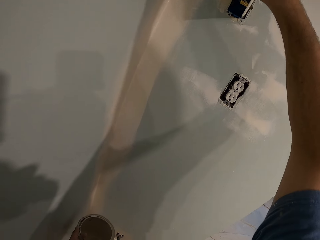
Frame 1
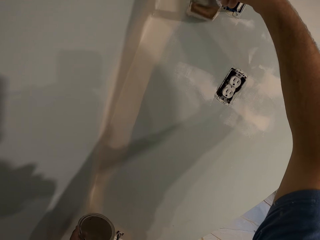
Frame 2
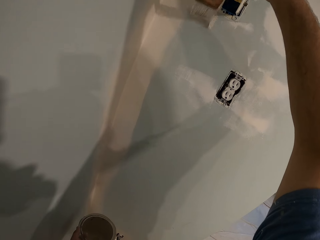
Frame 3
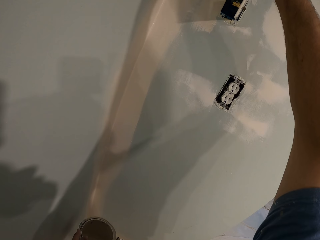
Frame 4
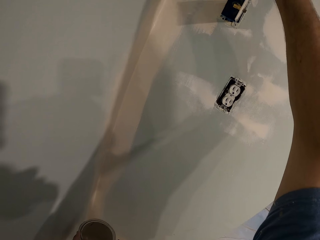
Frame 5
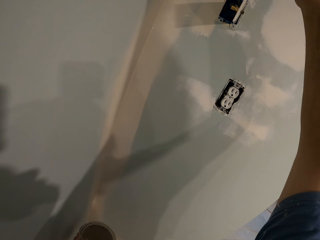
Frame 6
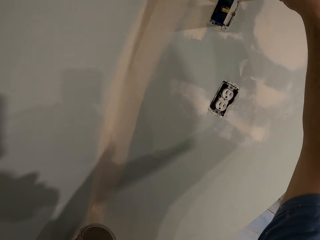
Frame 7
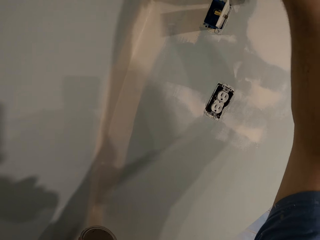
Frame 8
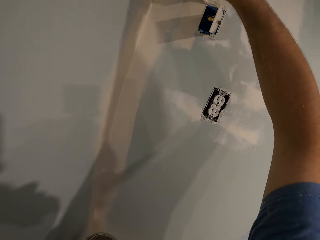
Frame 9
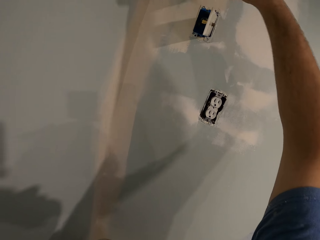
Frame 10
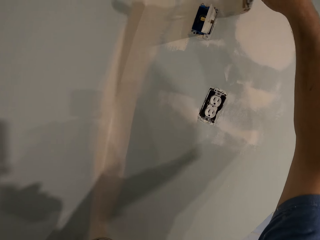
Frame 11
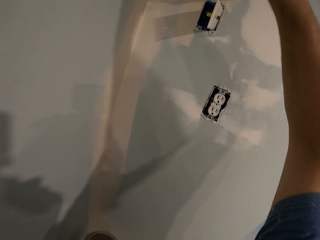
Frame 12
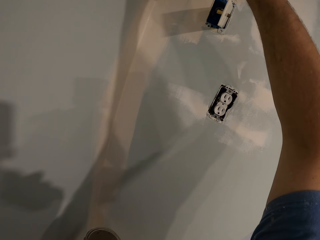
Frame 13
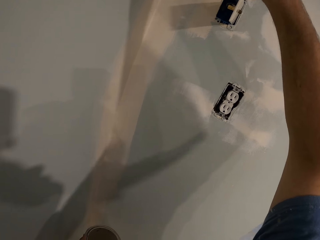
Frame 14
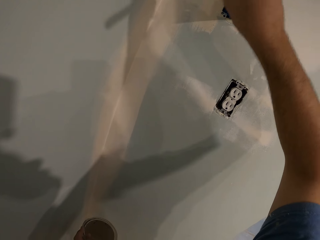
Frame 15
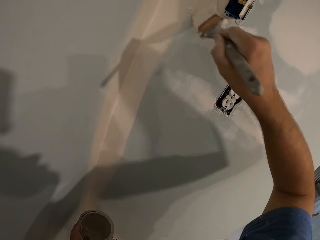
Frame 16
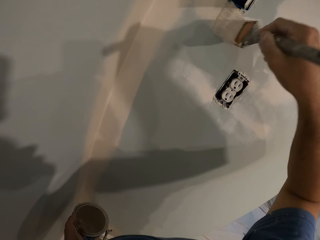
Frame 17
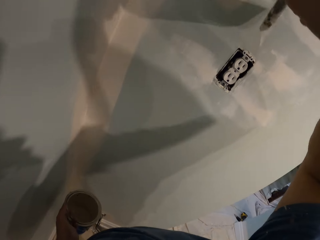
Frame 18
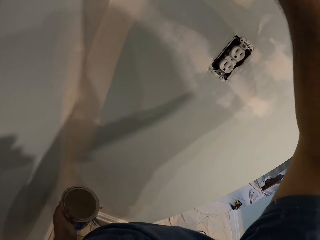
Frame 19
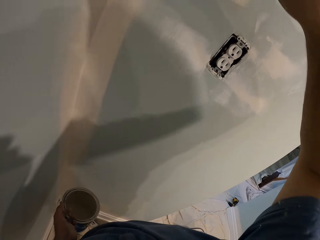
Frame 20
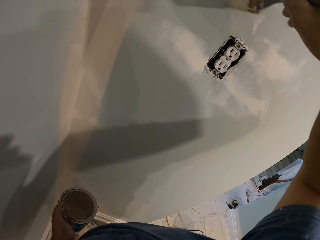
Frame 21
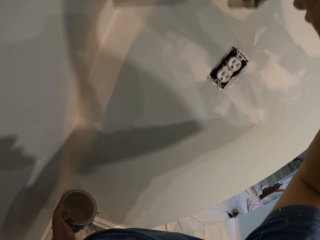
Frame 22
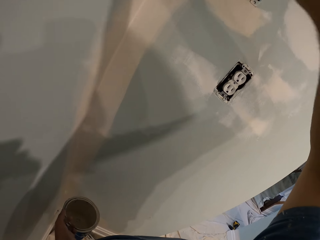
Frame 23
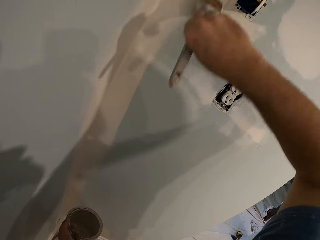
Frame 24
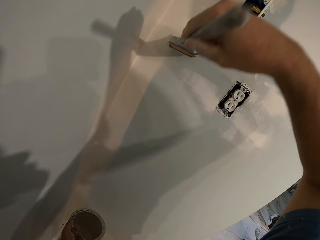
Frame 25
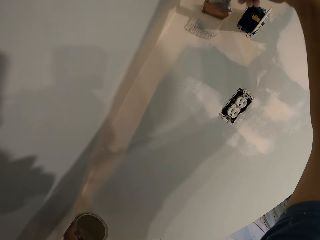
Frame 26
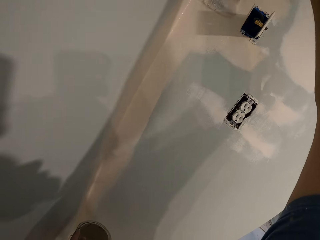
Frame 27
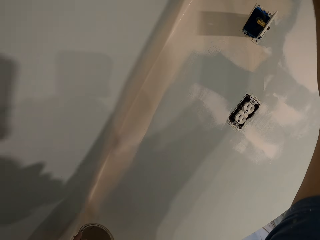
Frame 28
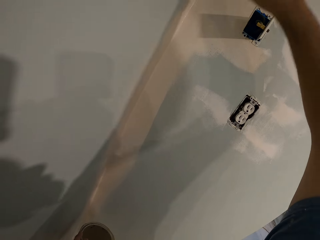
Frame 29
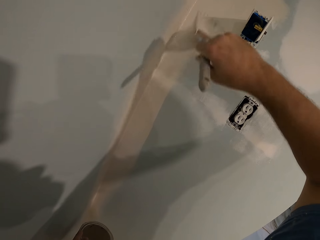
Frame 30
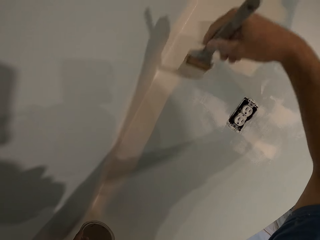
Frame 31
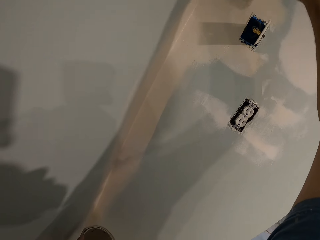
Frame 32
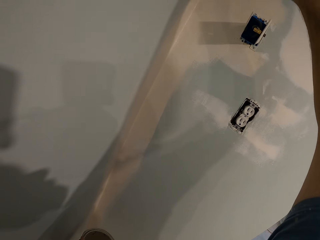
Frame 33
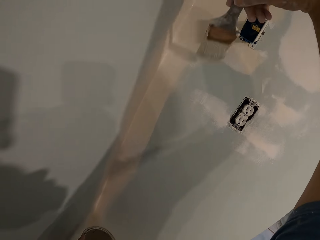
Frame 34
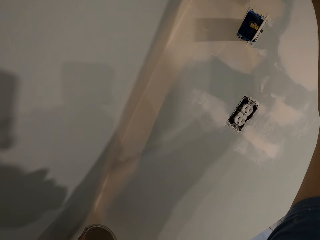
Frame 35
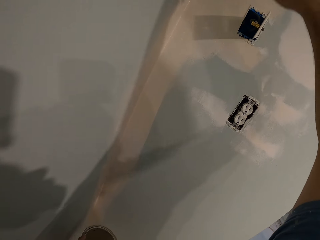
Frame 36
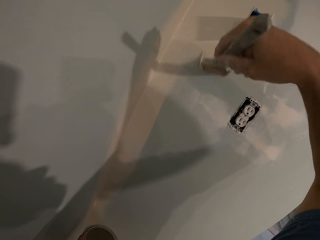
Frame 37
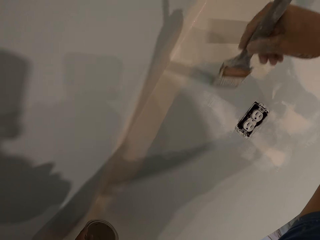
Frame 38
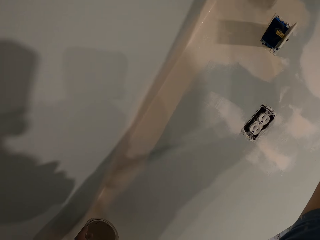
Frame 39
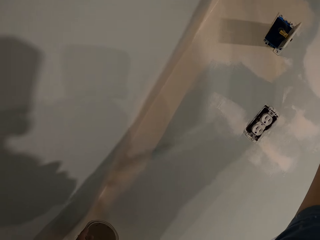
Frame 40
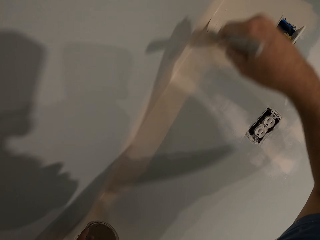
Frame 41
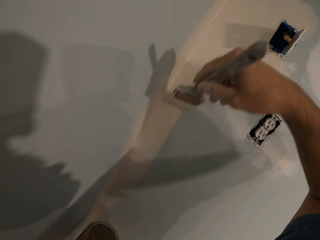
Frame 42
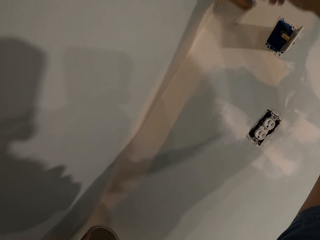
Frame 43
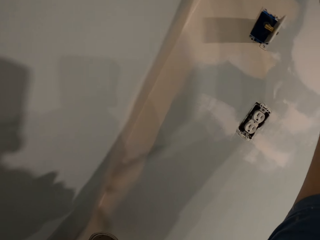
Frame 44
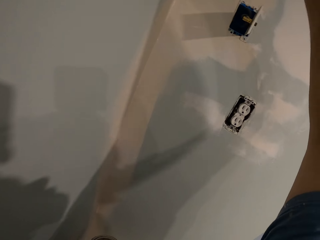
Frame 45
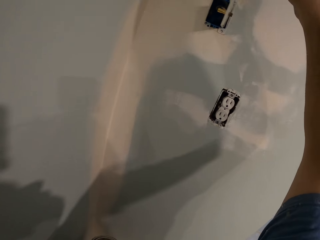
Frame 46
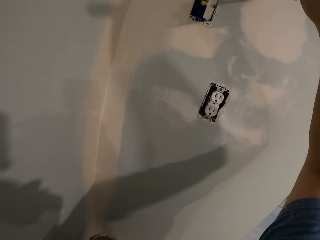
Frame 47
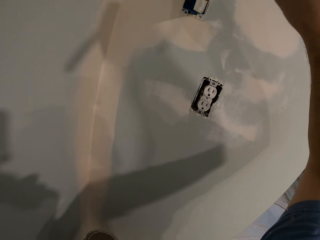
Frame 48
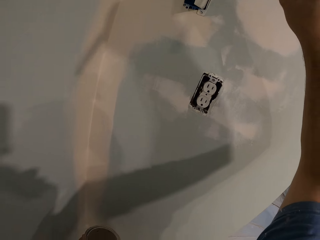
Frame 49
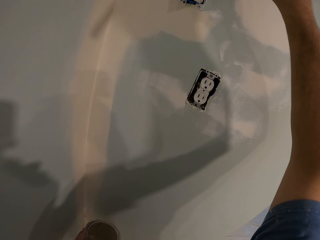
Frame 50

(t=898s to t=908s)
The camera wearer paints the wall with the paint brush in his right hand.

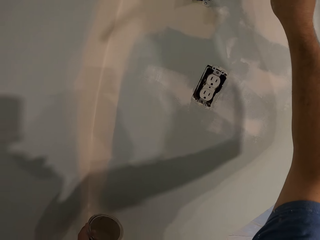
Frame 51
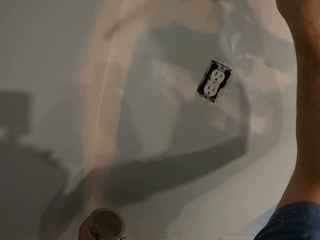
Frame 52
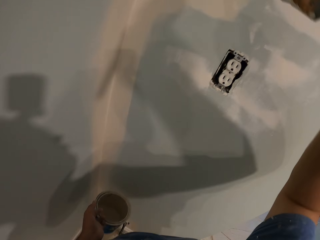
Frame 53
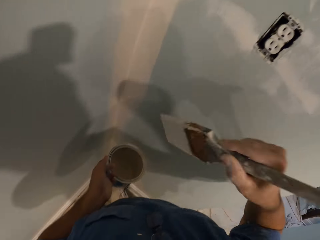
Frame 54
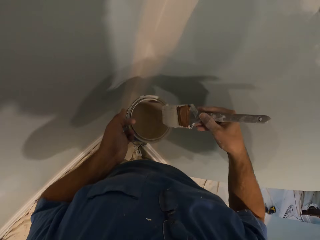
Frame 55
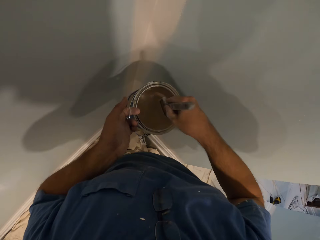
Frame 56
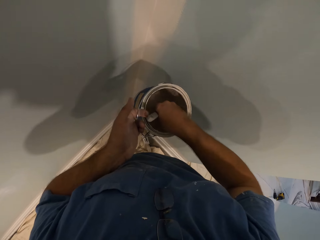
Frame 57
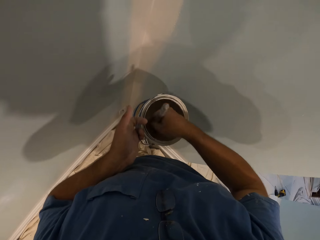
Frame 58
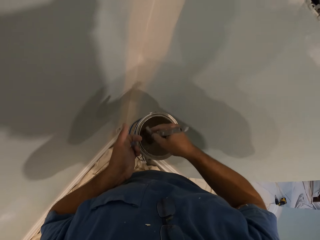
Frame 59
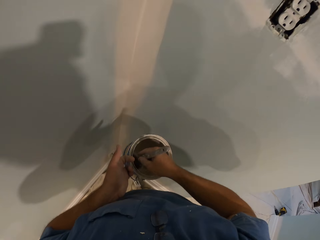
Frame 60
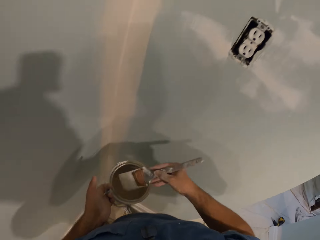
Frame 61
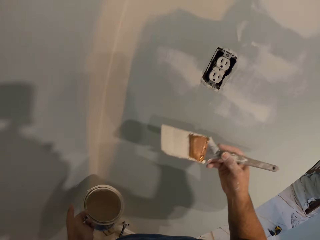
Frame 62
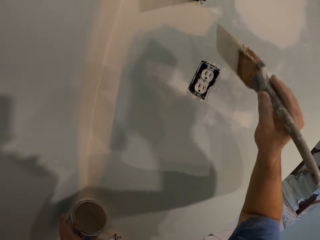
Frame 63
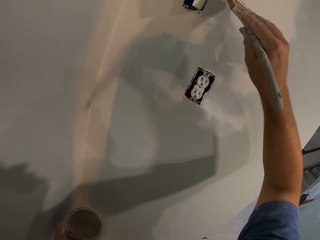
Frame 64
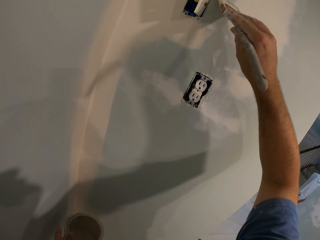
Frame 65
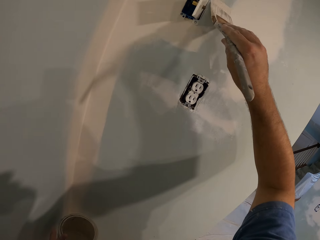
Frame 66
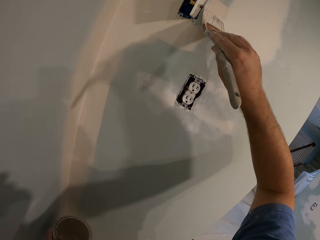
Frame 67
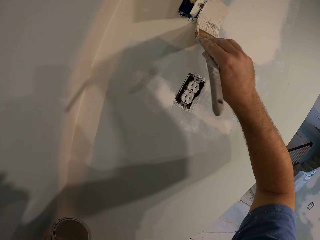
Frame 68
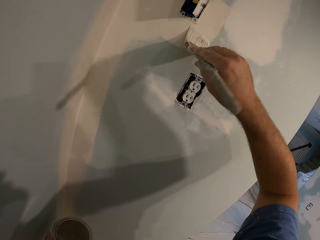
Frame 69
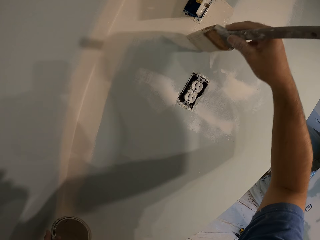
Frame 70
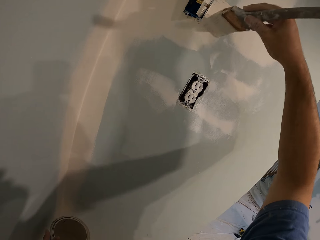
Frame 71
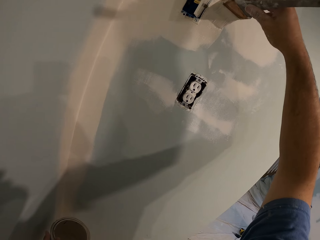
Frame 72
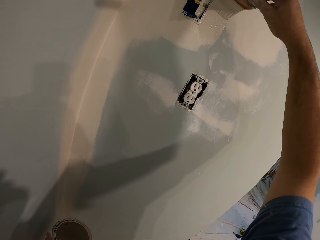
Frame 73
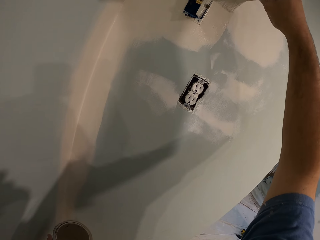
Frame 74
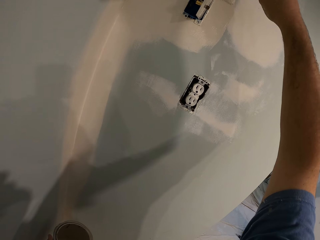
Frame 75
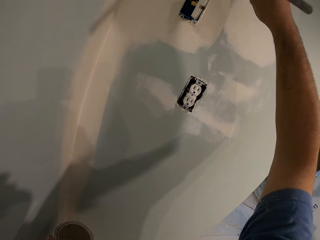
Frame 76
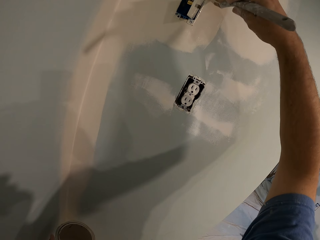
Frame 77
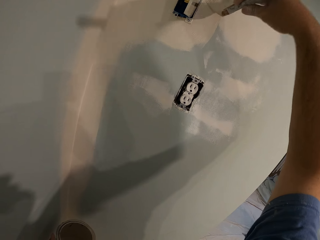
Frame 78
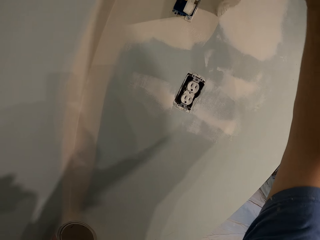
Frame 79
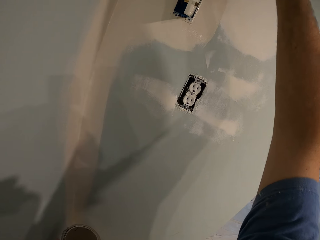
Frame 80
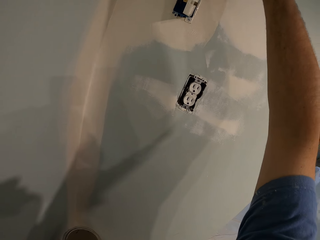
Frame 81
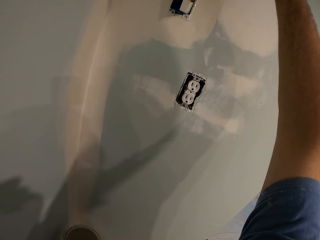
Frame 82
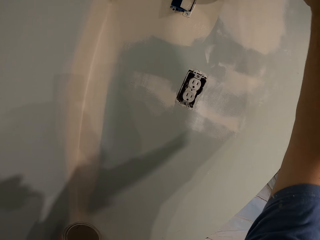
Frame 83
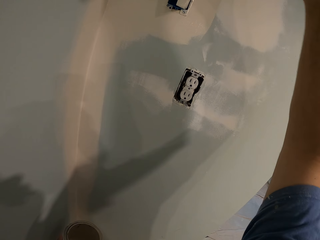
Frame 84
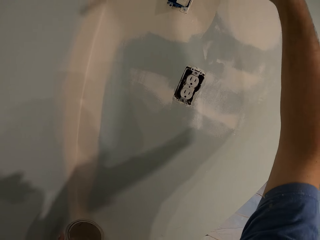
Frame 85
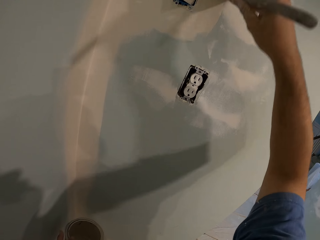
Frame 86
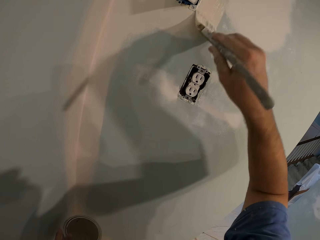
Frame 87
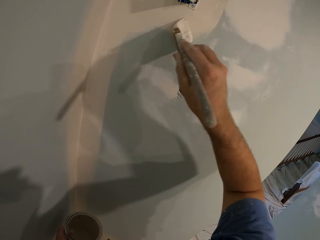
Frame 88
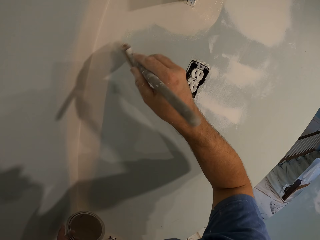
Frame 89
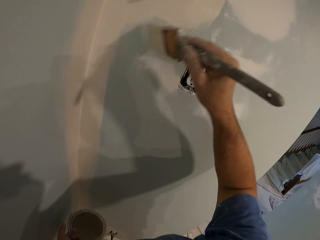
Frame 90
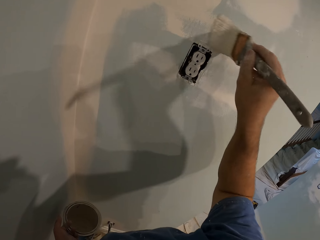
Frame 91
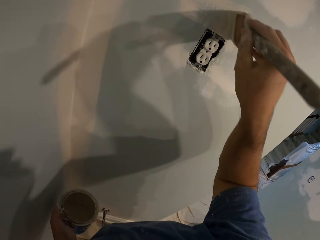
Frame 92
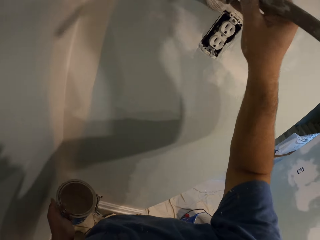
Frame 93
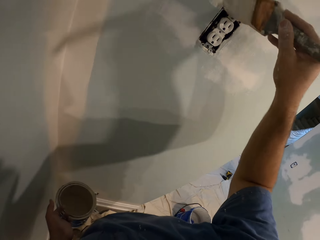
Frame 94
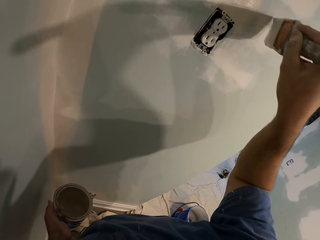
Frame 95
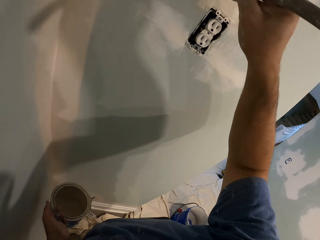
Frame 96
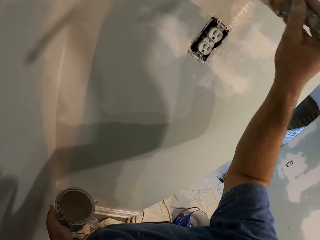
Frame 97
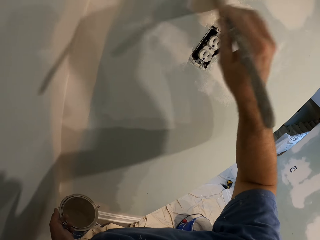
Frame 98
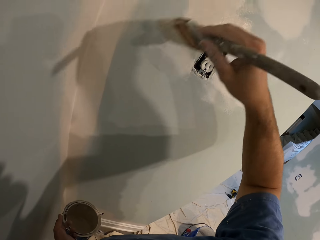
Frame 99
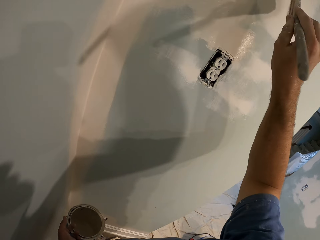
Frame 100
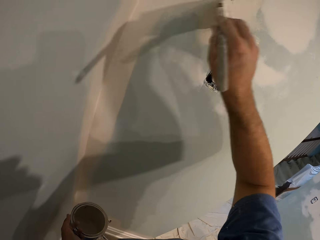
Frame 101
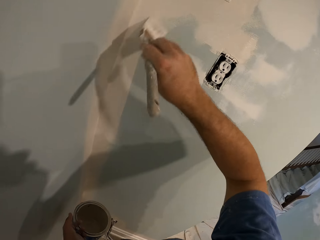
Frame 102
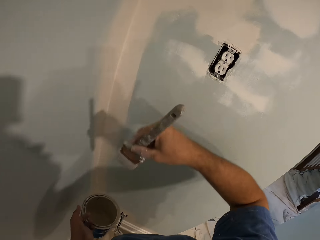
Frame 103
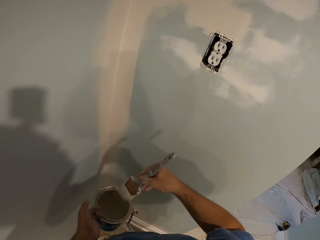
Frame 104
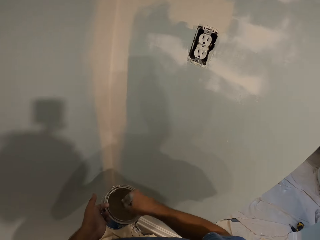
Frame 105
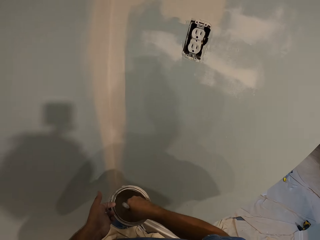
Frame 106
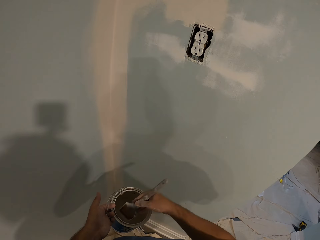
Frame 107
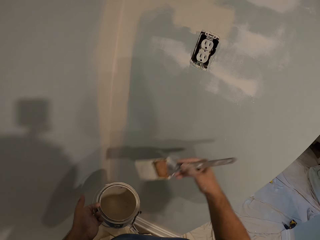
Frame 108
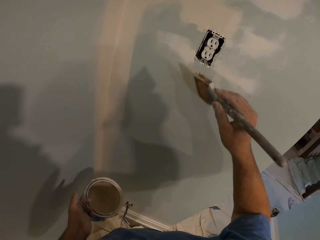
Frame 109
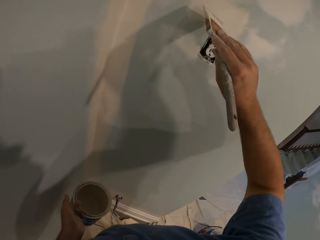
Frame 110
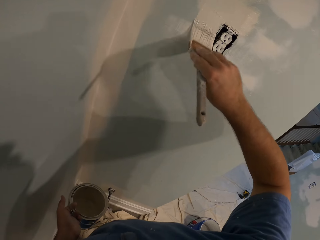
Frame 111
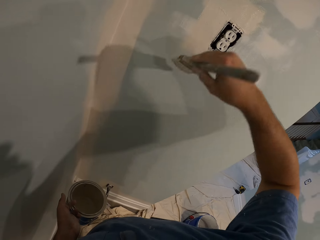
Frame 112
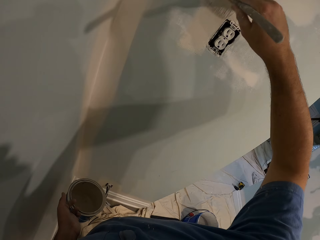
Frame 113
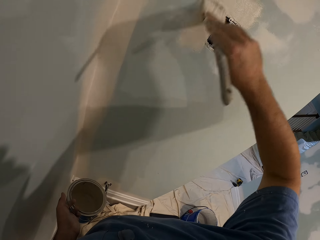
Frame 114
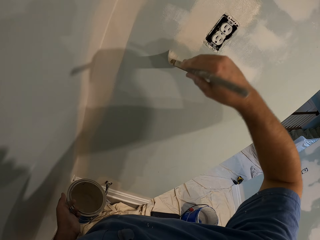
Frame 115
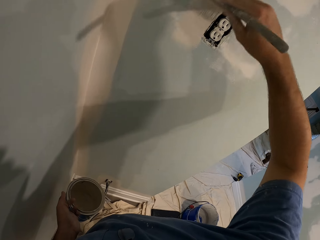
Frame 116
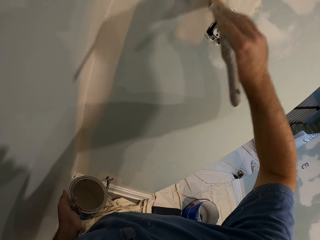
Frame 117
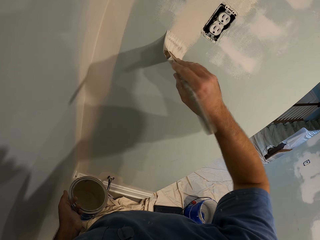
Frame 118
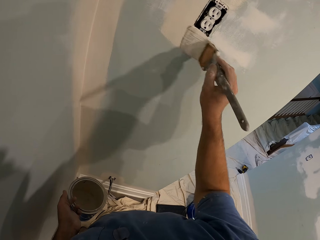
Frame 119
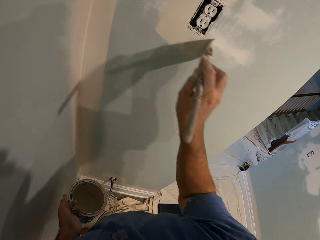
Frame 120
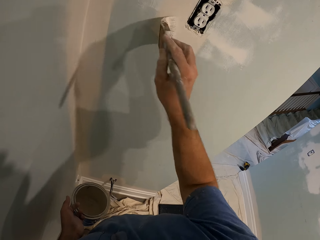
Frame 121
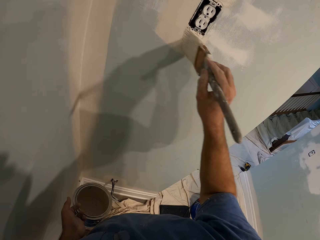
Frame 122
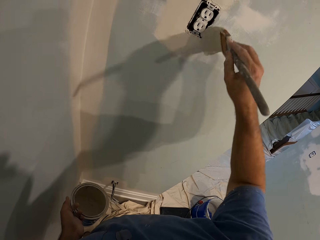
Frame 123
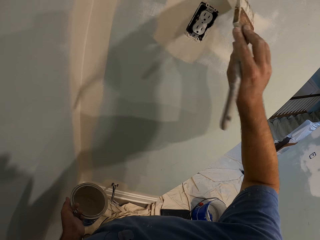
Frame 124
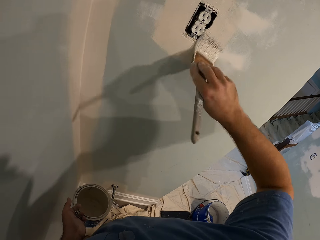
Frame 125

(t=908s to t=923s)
The camera wearer scoops paint from a bucket of paint in his left hand with the paint brush. He paints the wall with the paint brush in his right hand. He scoops paint from the bucket of paint in his left hand with the paint brush. He paints the wall with the paint brush in his right hand.
